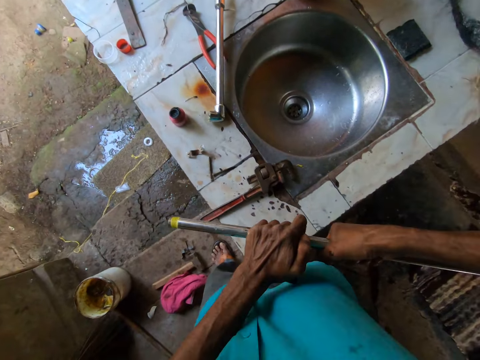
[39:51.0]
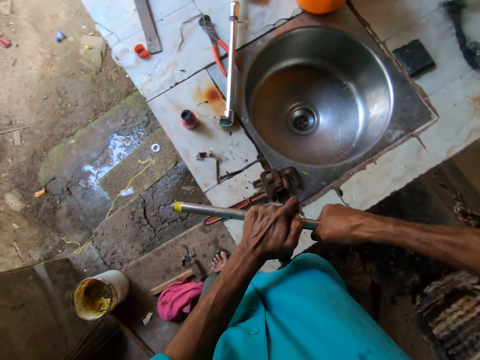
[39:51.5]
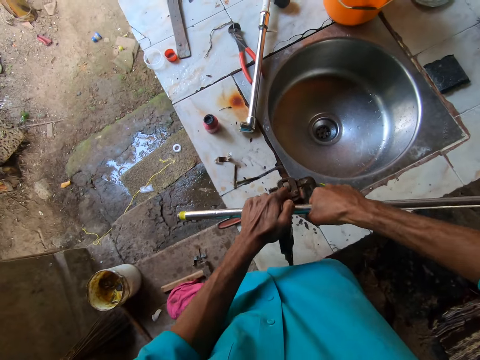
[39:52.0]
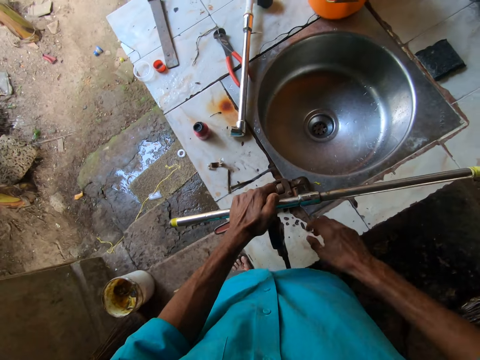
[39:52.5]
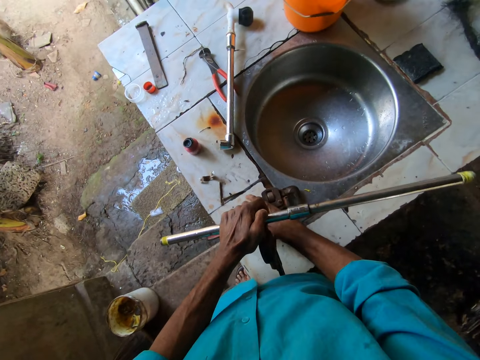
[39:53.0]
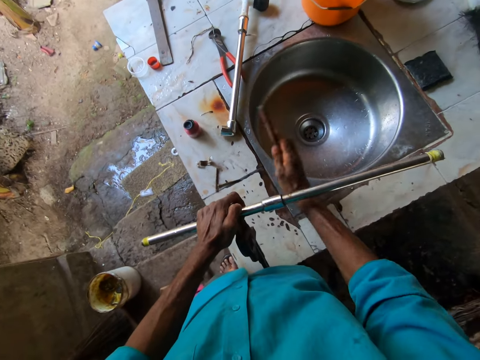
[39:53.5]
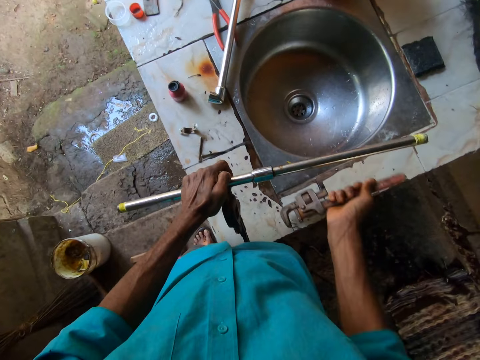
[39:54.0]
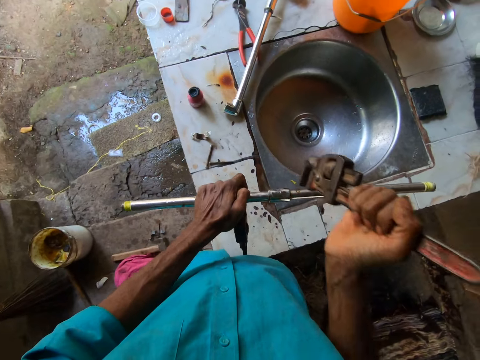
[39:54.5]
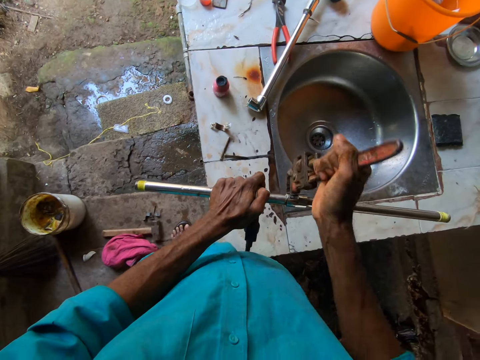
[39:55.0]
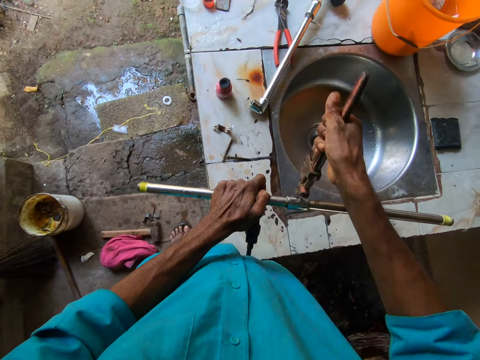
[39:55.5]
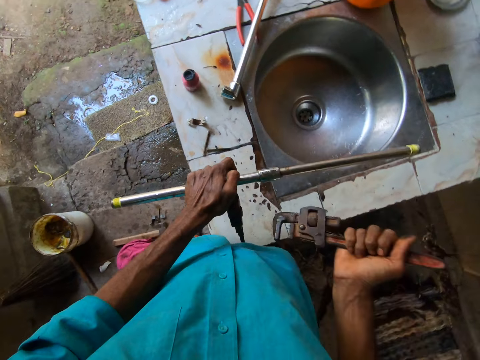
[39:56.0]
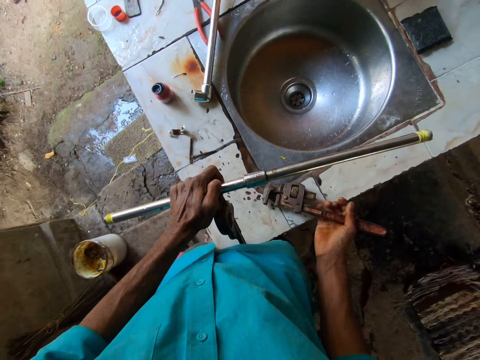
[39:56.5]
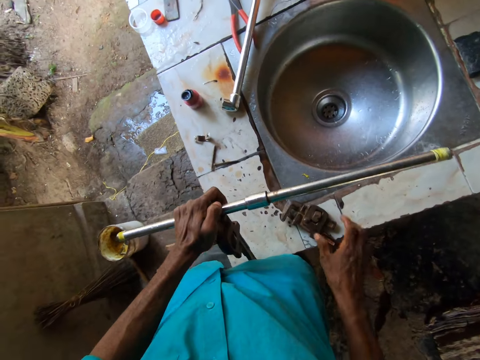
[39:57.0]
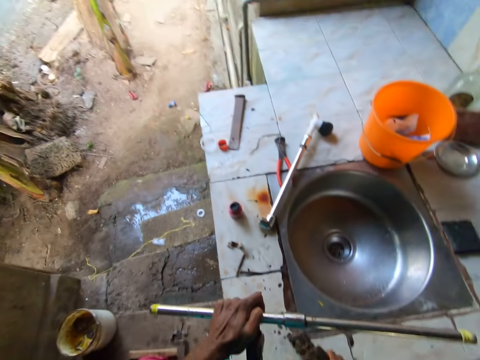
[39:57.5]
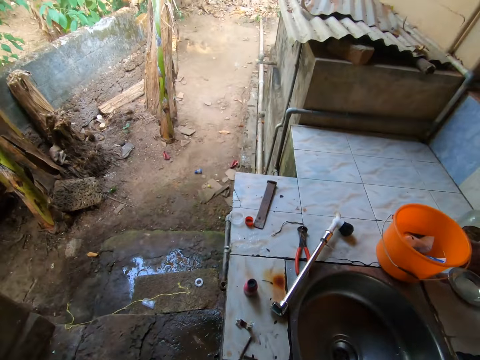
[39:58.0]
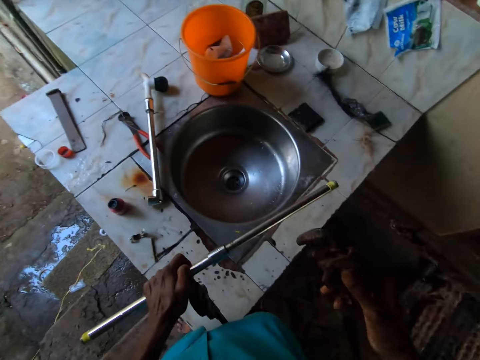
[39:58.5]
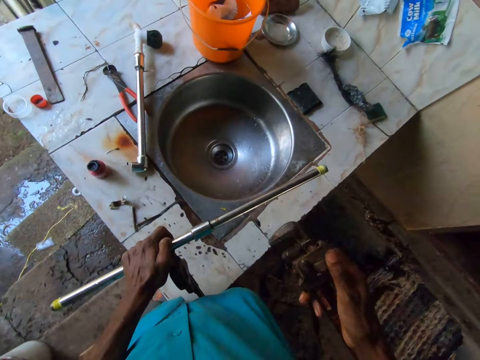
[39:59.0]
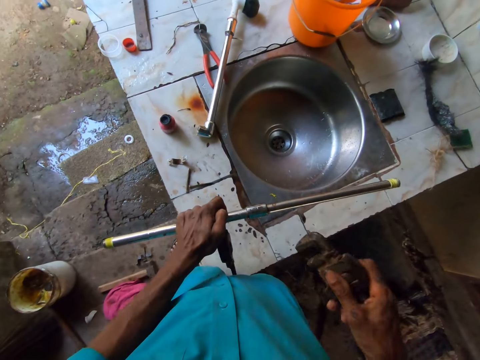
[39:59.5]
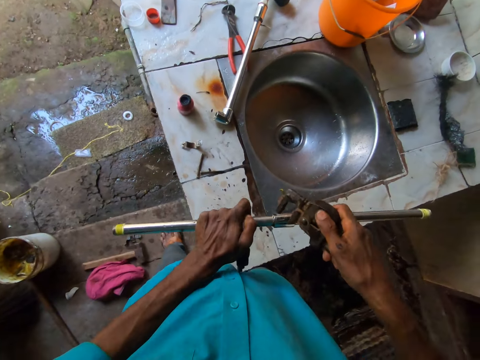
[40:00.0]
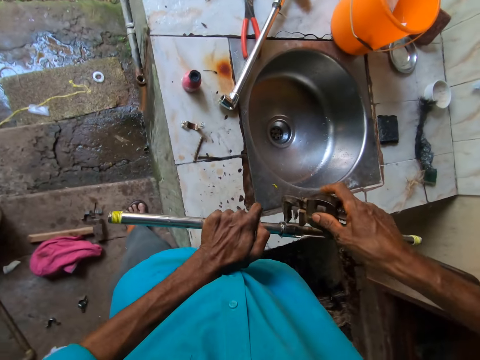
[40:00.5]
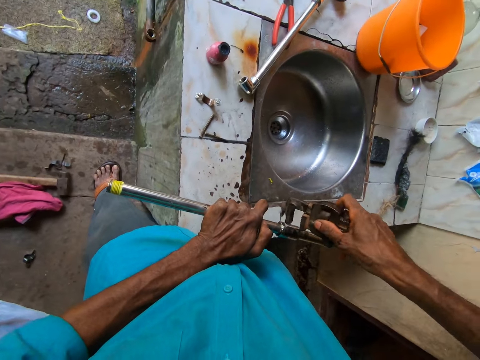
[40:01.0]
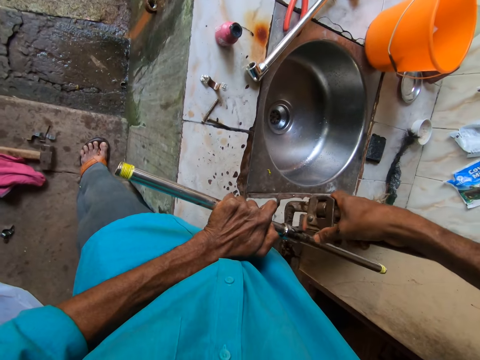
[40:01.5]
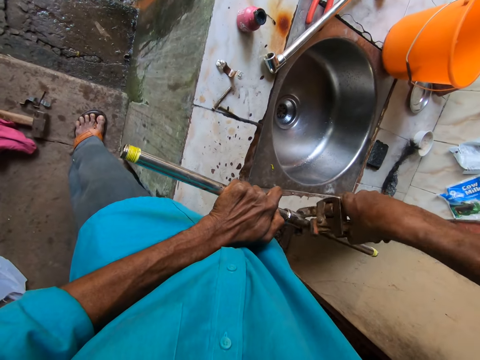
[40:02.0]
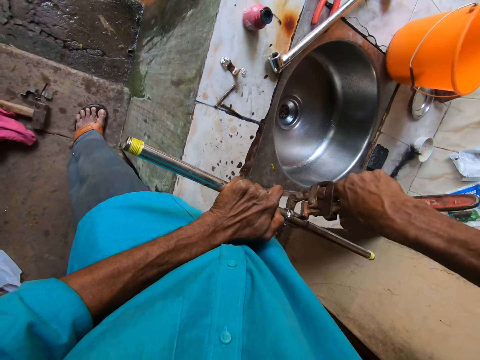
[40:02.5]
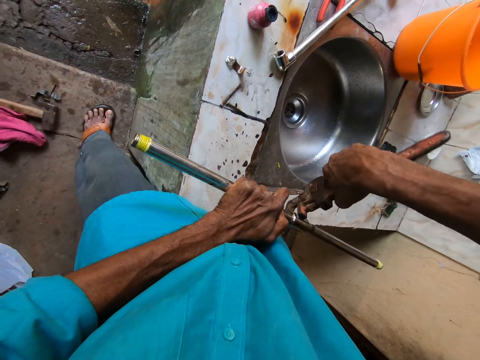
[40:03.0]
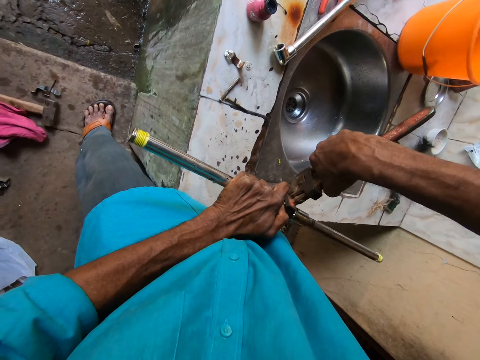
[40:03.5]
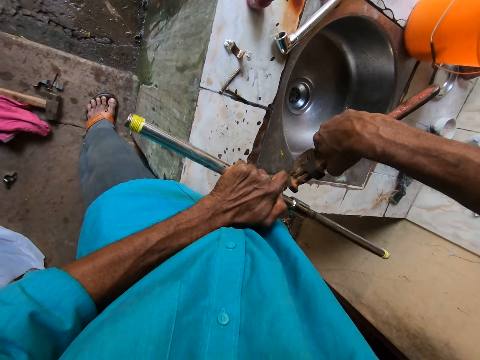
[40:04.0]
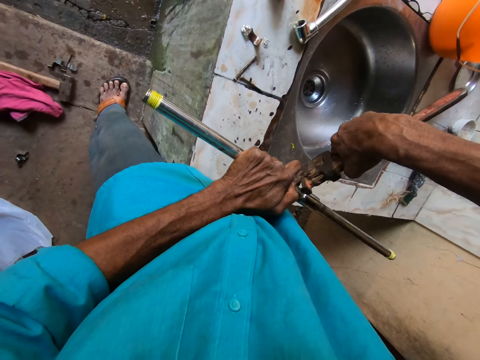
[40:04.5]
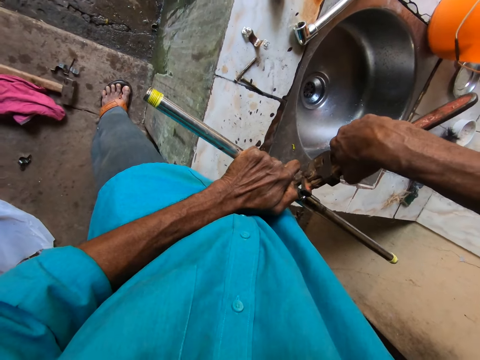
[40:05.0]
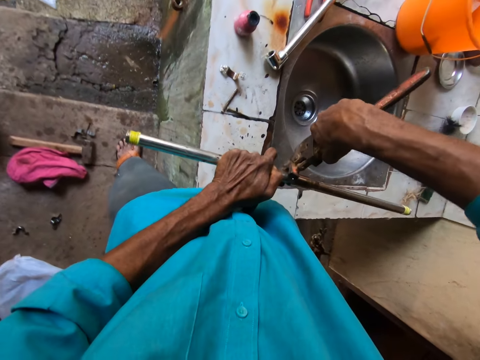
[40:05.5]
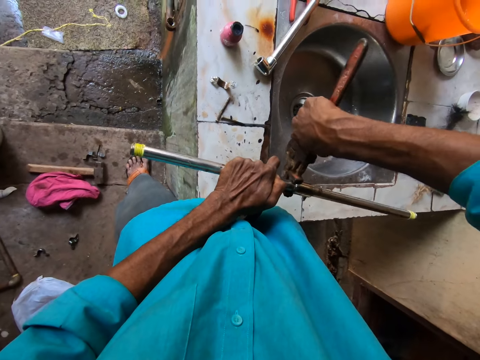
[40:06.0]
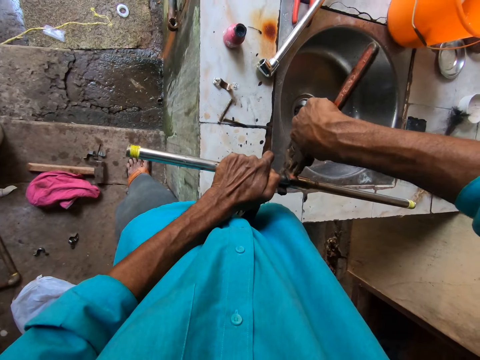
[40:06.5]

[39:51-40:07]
The camera wearer picks up the other pipe wrench from the counter top with his right hand. He drops the pipe wrench on the counter top with his right hand. He picks up the pipe wrench from the counter top with his right hand. He loosens the grip of the pipe wrench with his right hand. He unscrews the pipe with the pipe wrench in his right hand.

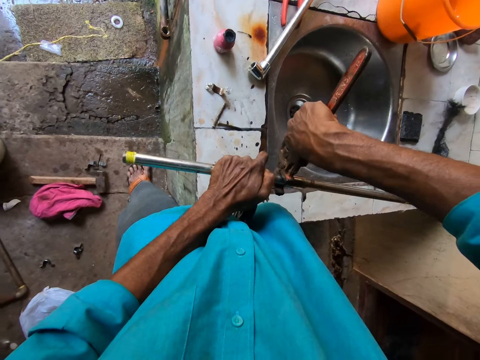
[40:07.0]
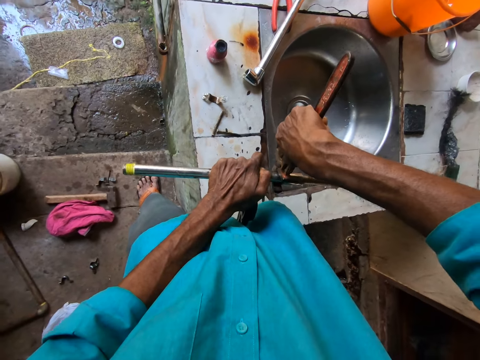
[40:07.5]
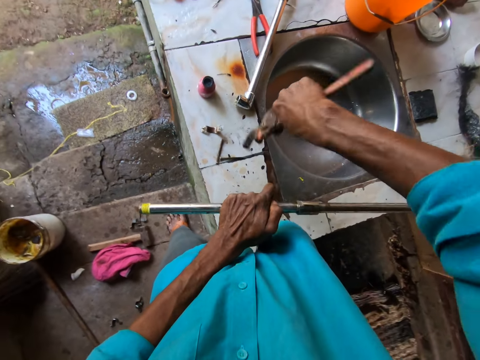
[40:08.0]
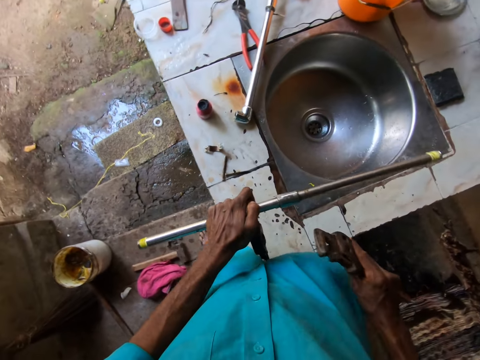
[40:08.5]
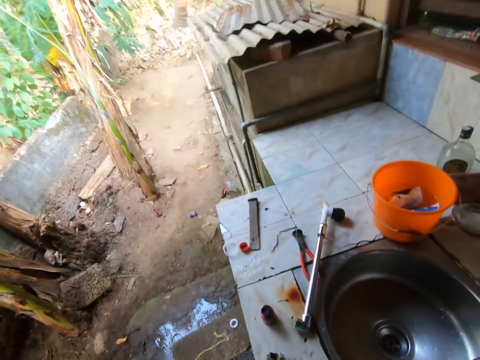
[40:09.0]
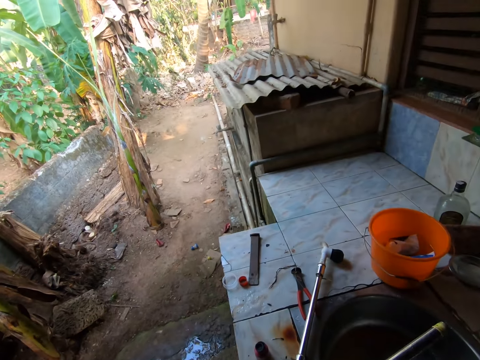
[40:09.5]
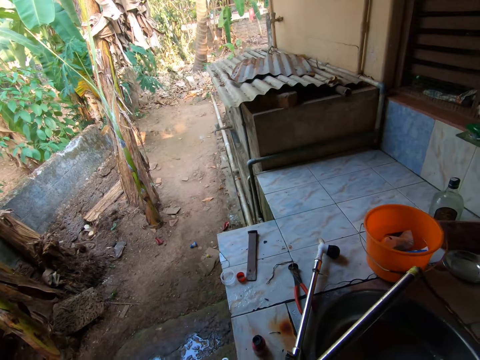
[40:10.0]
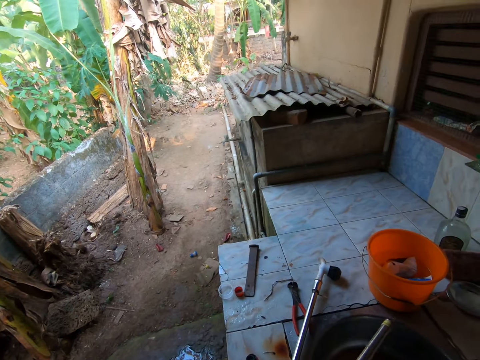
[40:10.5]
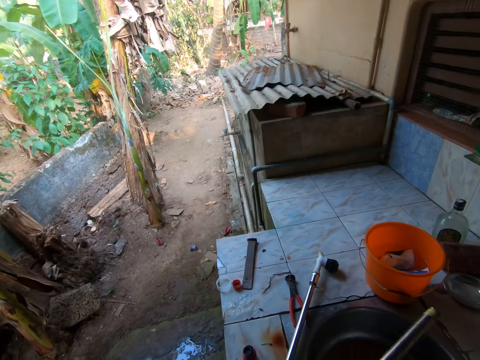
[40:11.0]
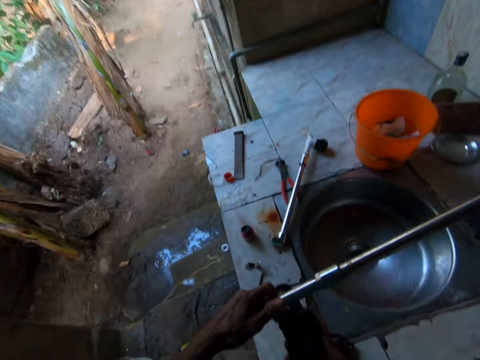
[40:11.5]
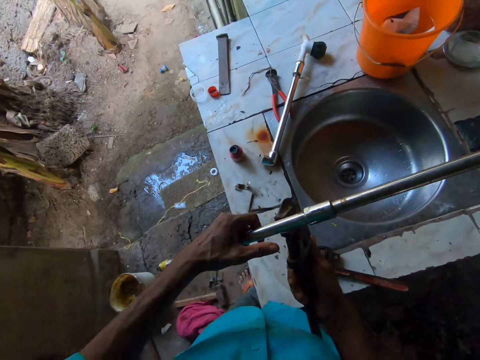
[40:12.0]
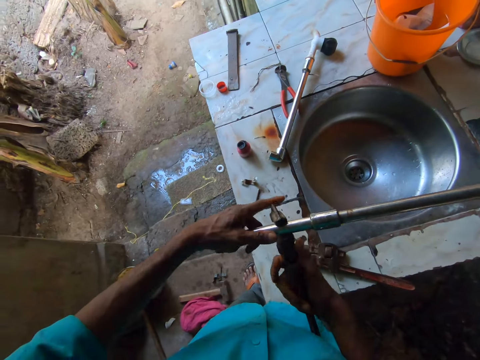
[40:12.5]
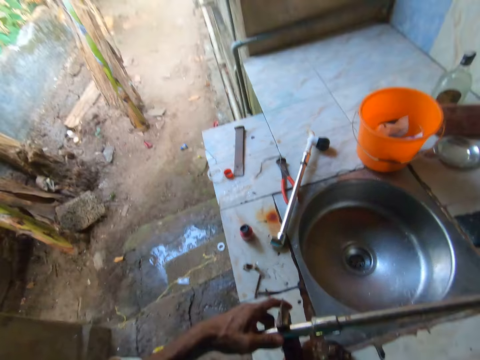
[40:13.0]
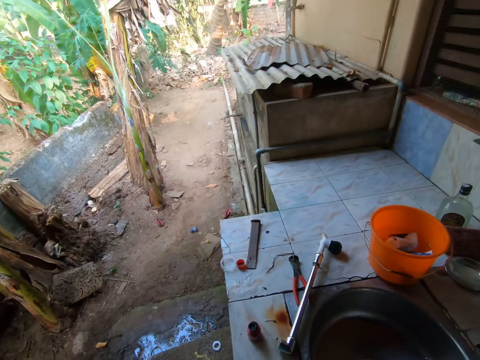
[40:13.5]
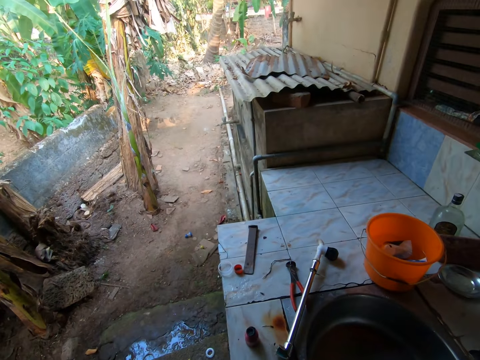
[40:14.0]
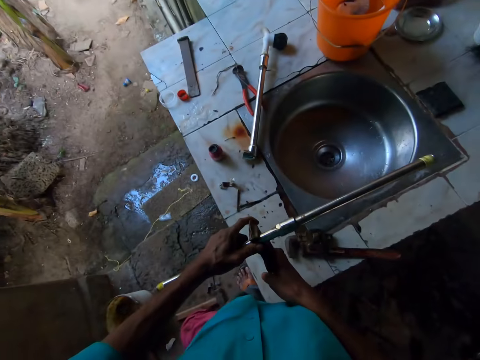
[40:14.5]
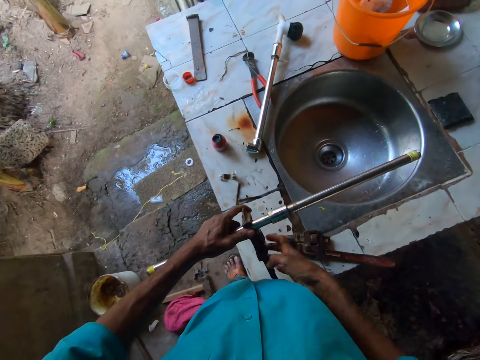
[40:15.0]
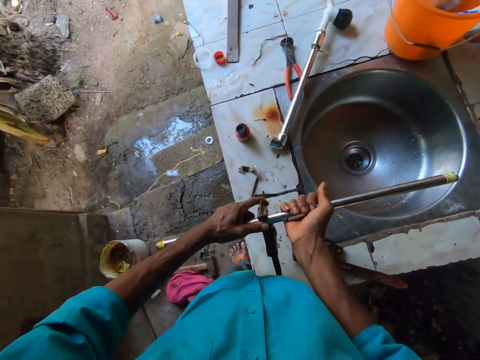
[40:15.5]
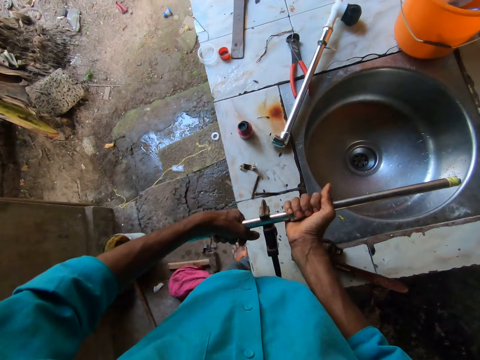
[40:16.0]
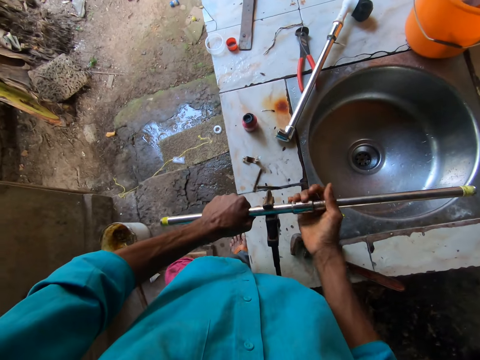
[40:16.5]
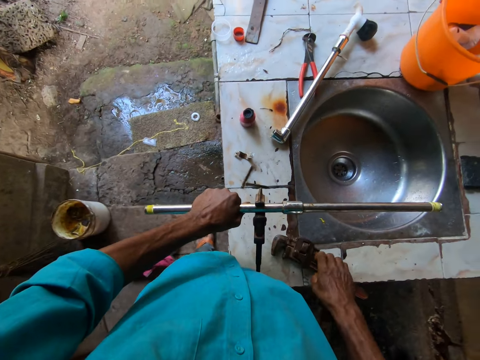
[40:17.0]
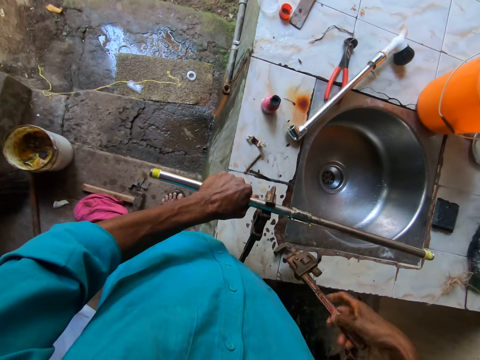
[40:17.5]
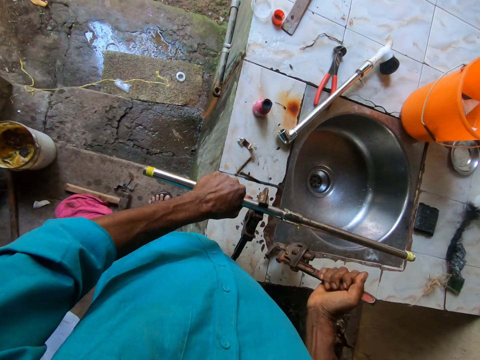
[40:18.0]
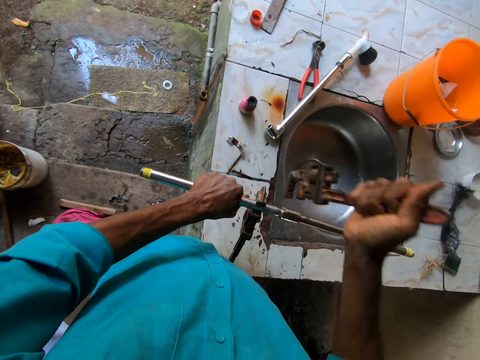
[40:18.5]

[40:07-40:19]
The camera wearer puts the pipe wrench on the table. He hangs the pipe wrench on the pipe with his right hand. He separates the pipe with the other pipe wrench. He puts the pipe wrench on the table. He holds the pipe with both hands. He picks up another pipe wrench from the counter top with his right hand.
